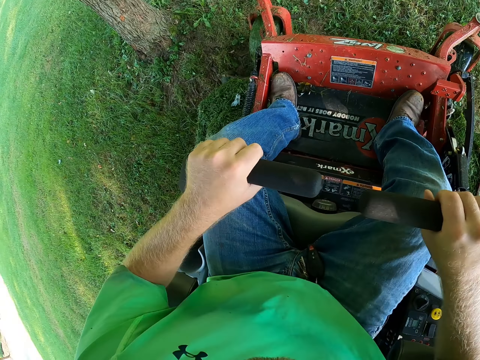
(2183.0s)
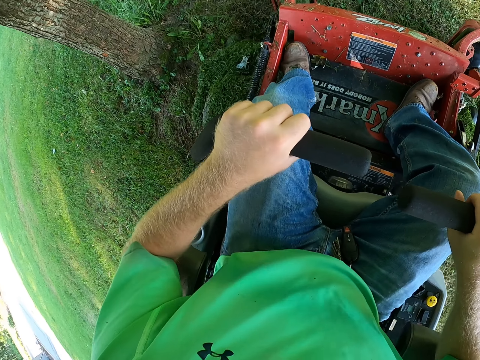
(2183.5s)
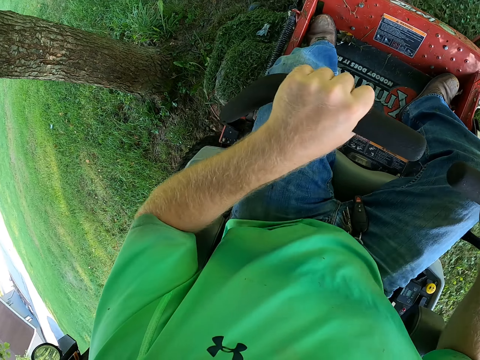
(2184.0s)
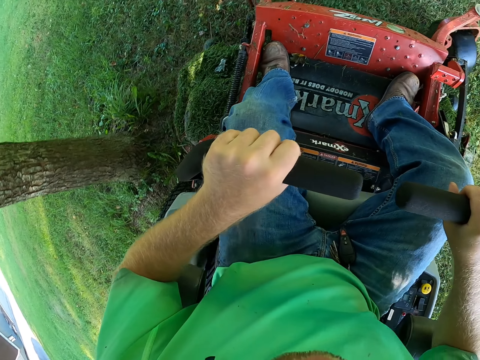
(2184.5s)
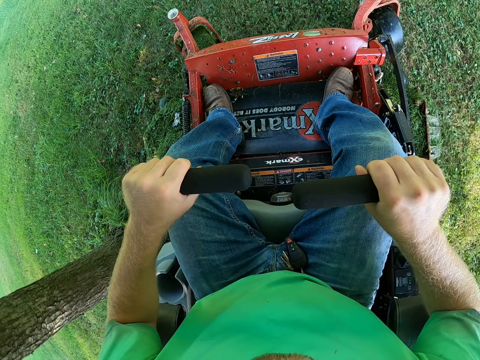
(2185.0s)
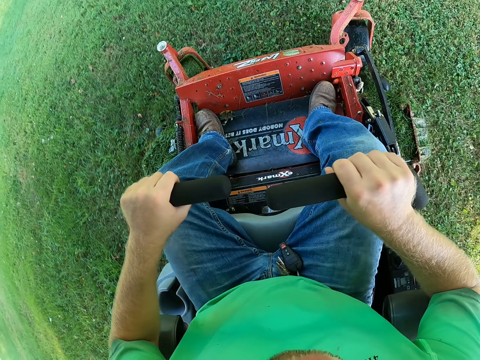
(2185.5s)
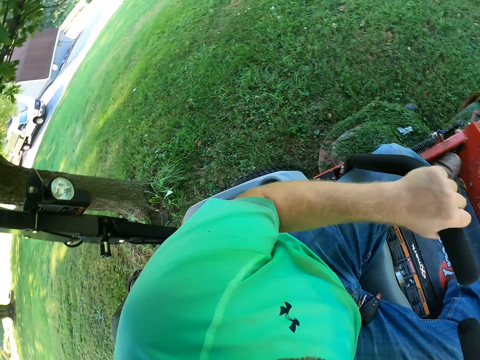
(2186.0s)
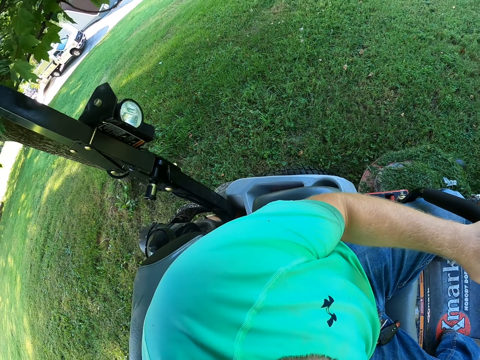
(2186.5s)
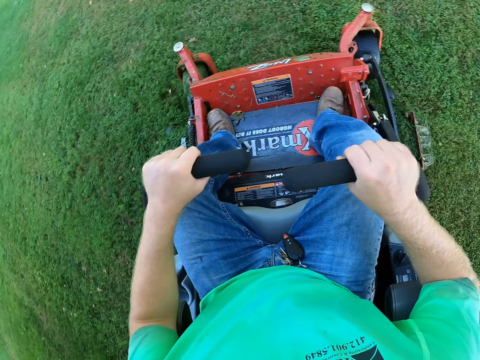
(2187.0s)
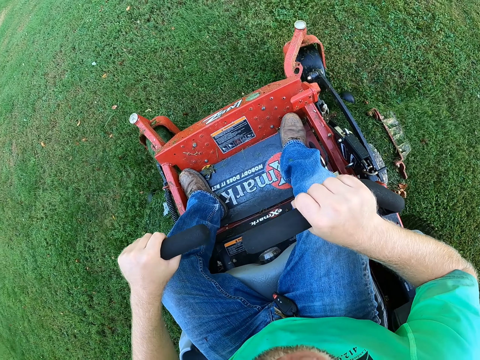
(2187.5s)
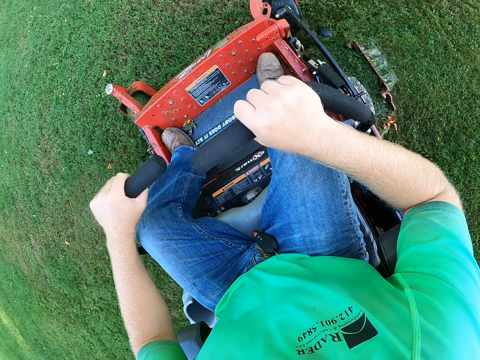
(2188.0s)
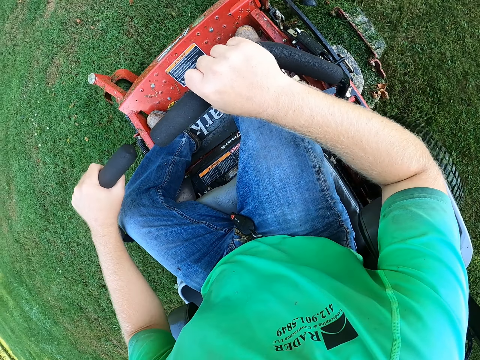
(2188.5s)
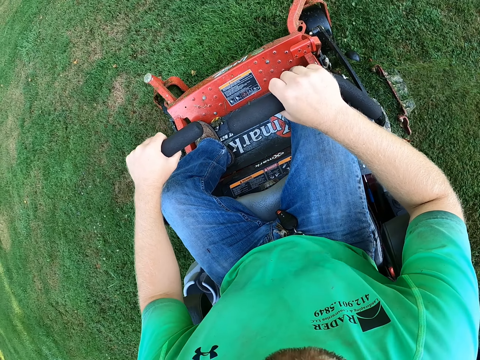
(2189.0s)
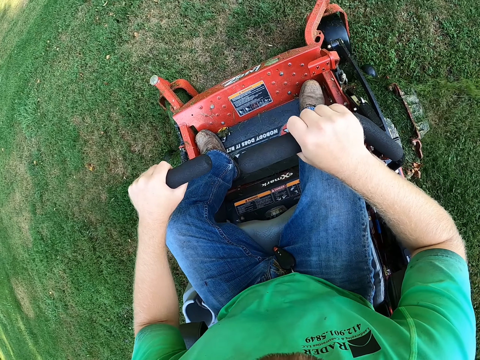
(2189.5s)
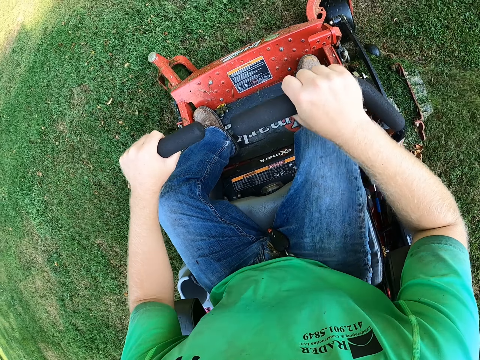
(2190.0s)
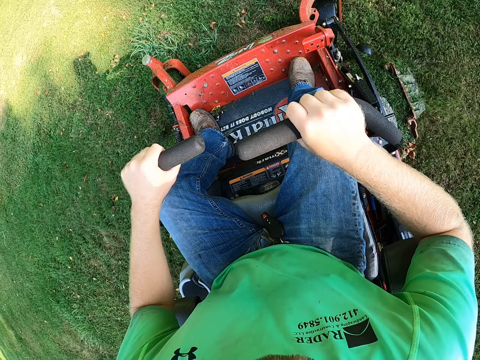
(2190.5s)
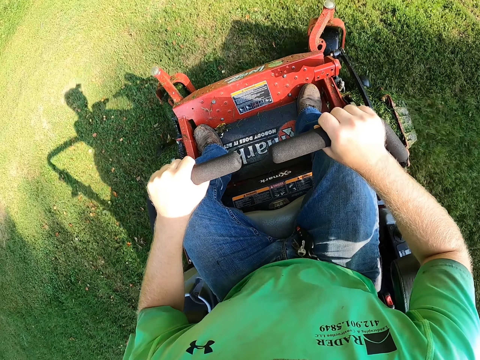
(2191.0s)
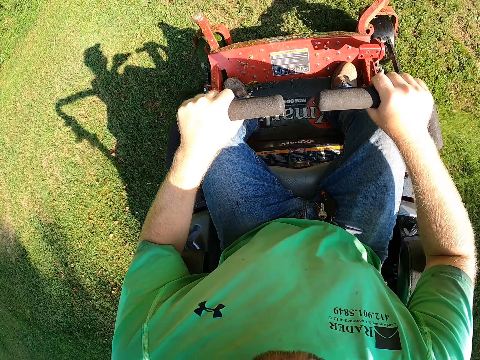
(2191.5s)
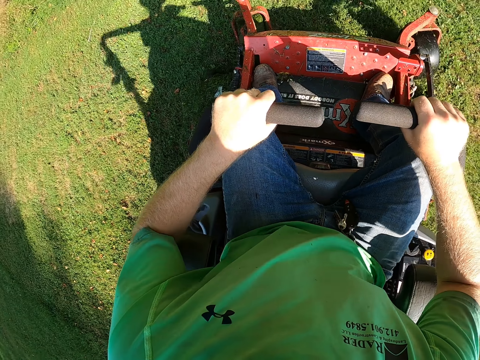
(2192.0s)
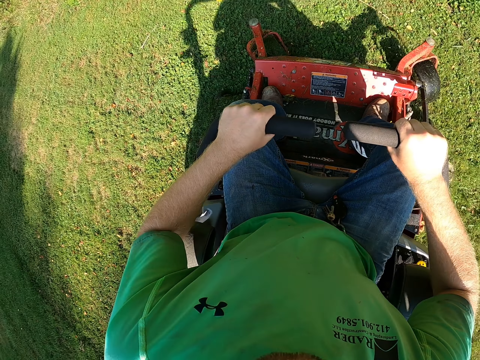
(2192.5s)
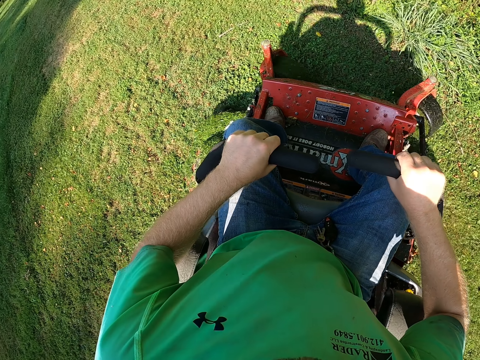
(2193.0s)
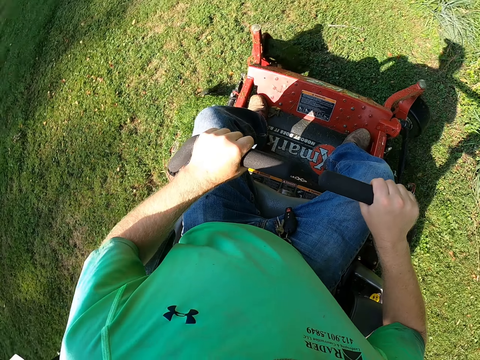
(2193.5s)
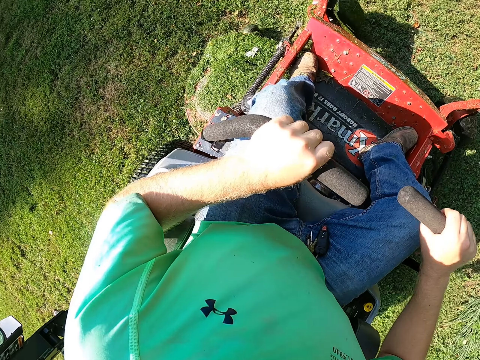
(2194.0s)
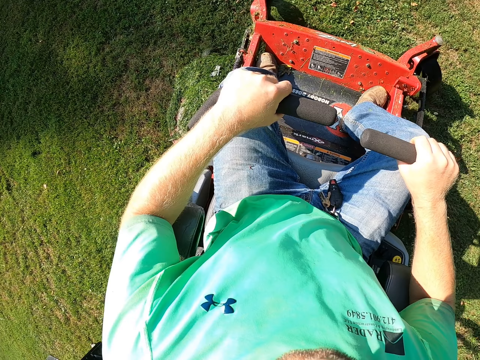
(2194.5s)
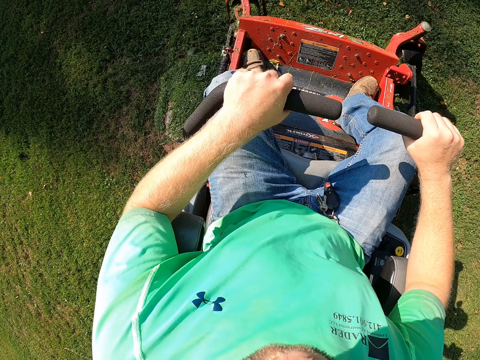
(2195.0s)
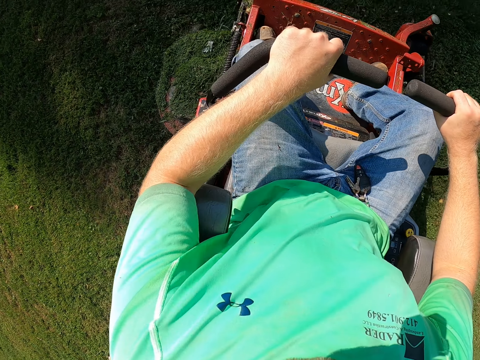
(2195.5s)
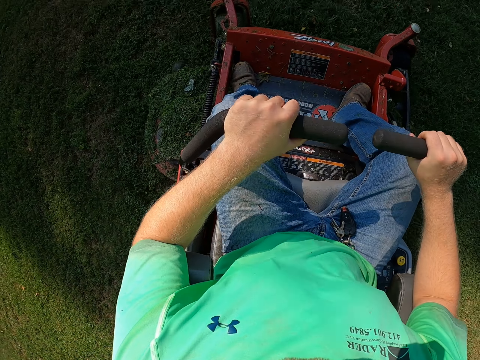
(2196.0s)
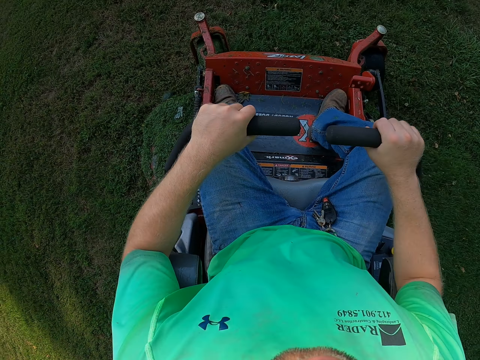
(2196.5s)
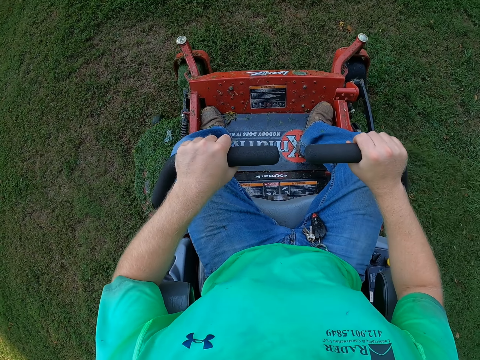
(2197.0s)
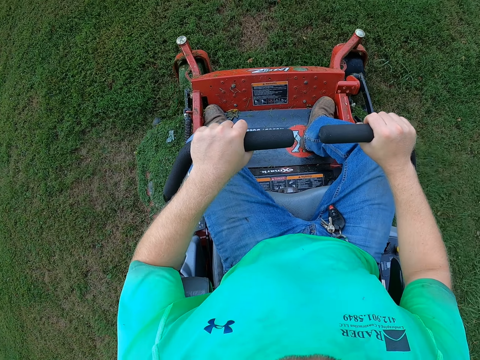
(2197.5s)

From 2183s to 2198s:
The camera wearer drives past a tree. They drive a lawn mower on the grass. They negotiate a corner.

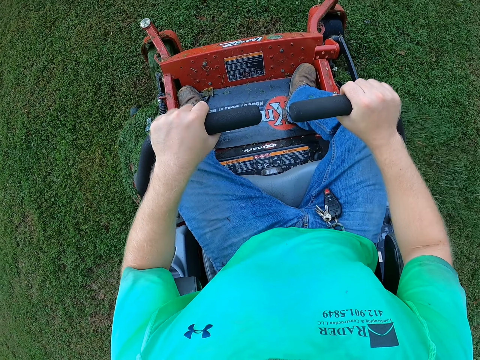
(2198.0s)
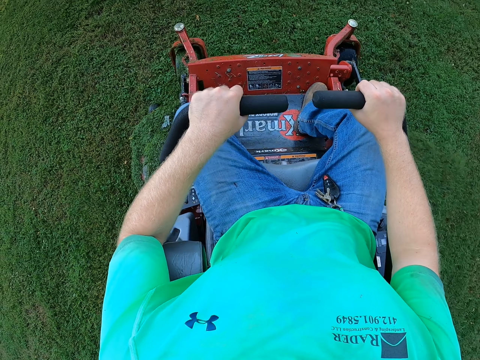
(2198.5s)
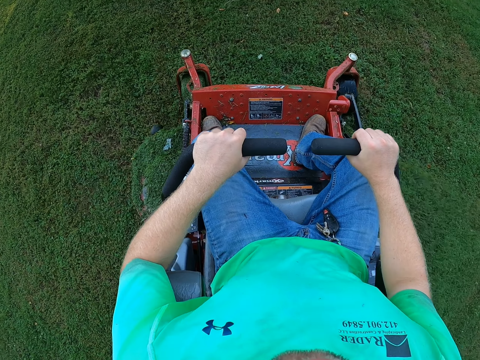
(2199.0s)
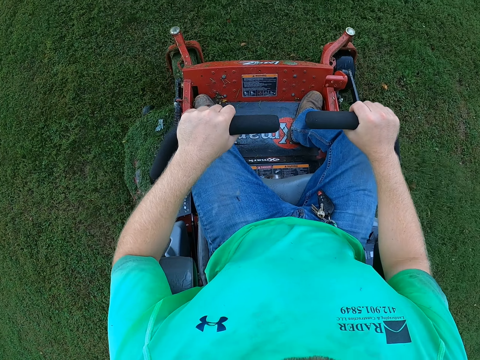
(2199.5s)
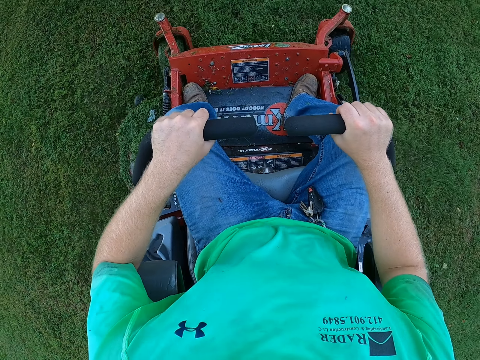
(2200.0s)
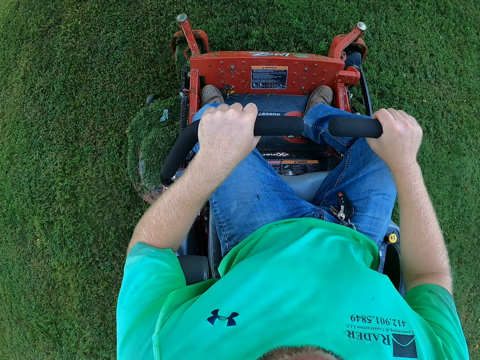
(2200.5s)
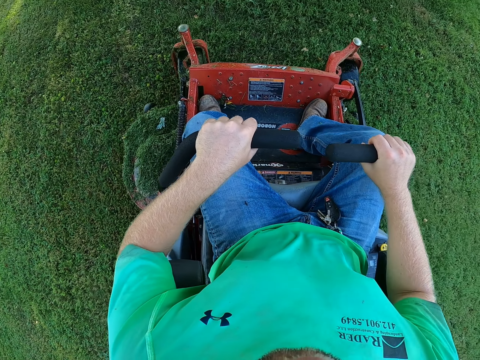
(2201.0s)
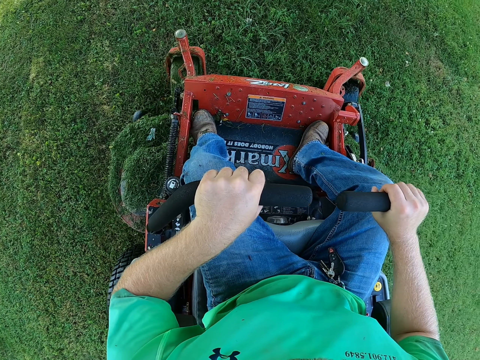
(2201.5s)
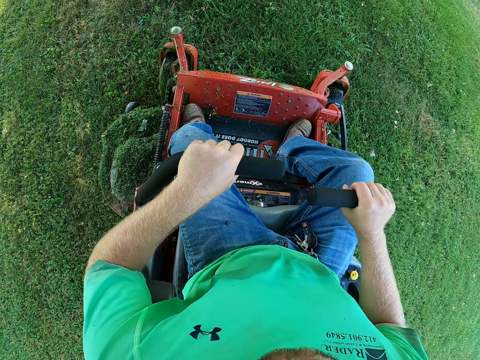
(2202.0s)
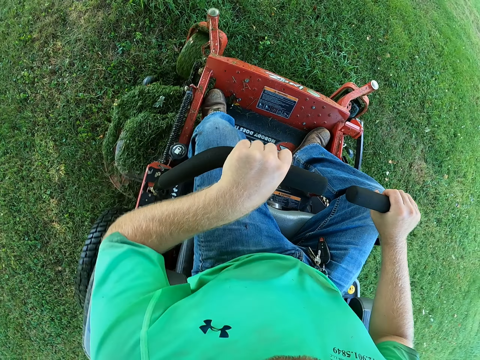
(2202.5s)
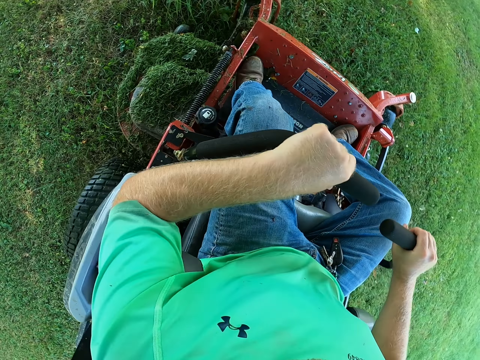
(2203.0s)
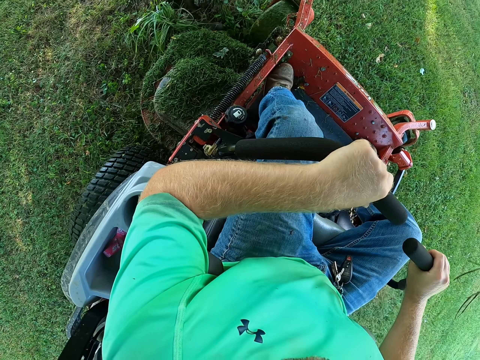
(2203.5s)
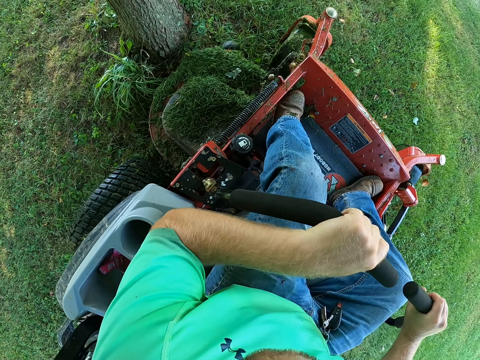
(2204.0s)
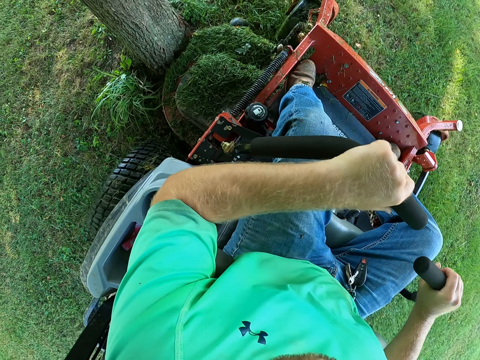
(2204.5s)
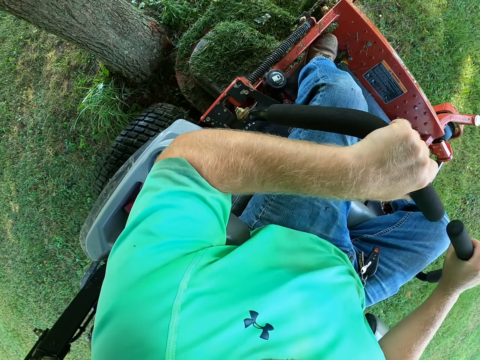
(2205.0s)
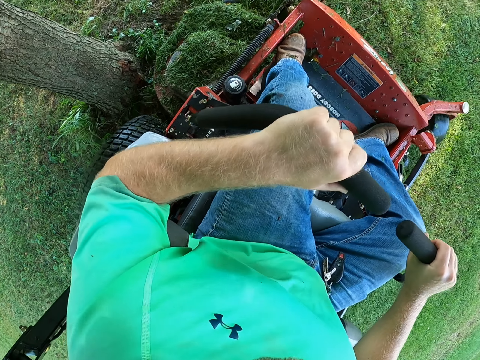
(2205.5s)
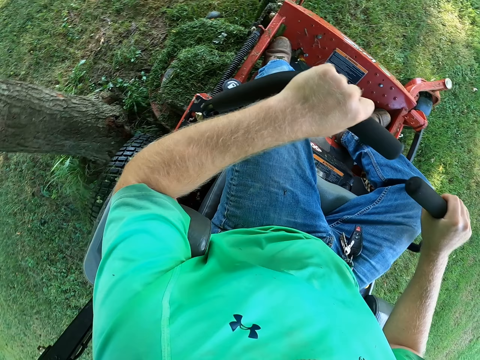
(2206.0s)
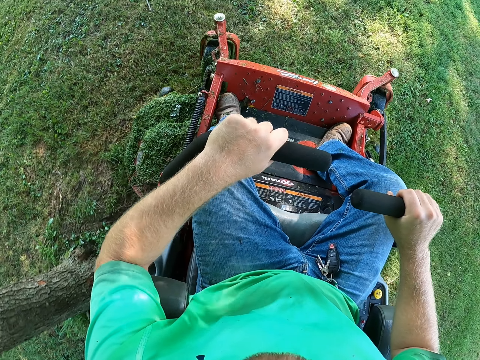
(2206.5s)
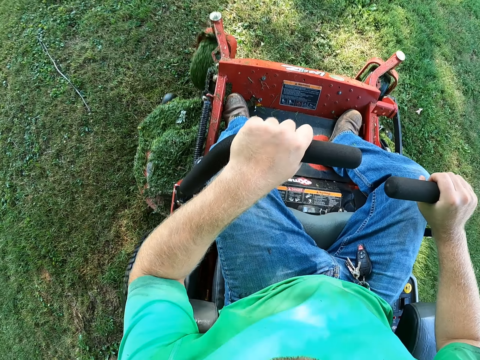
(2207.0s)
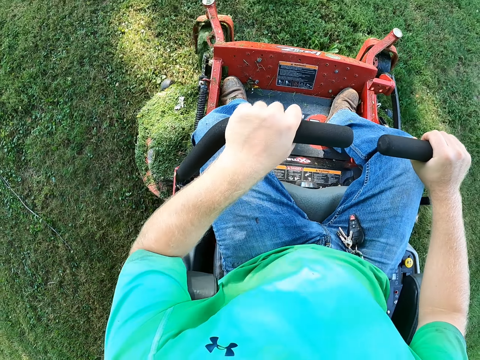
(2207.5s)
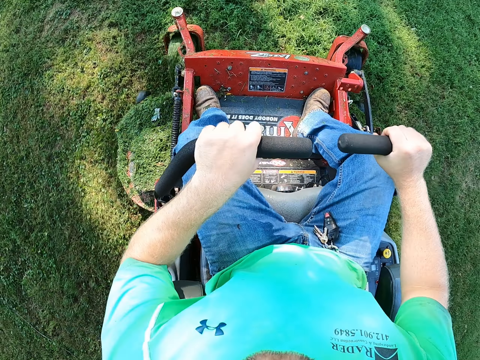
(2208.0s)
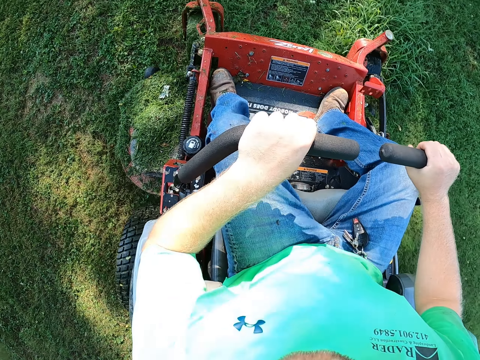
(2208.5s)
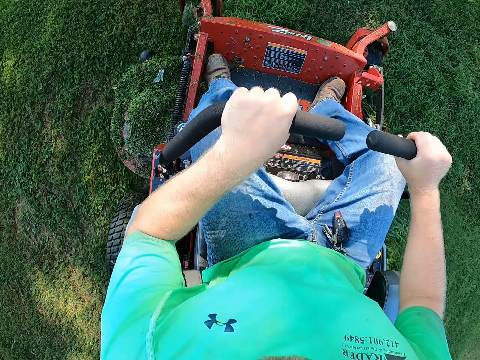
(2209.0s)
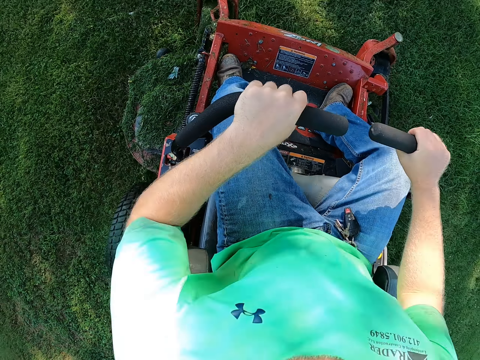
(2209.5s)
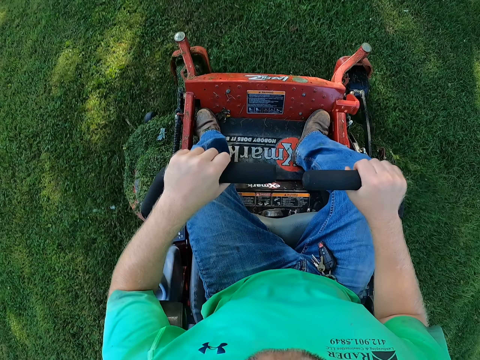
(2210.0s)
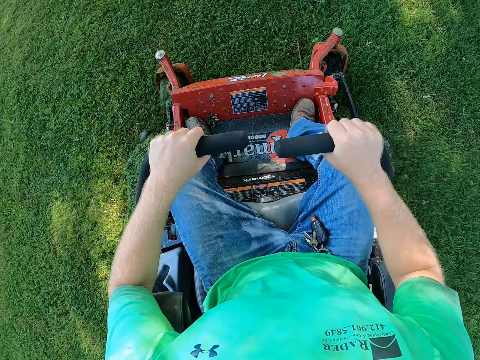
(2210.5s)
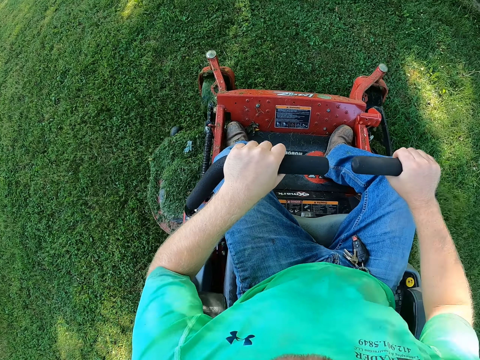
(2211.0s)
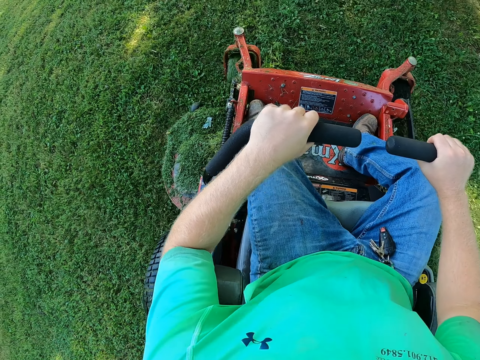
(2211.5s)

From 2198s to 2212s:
The camera wearer drives a lawn mower past a tree. They drive the lawn mower.
